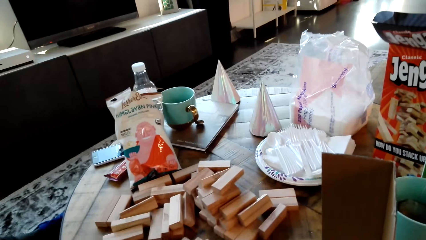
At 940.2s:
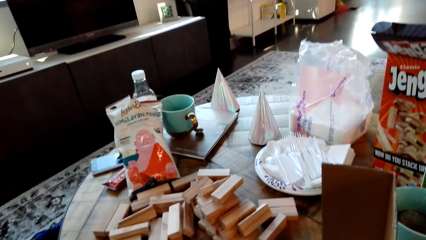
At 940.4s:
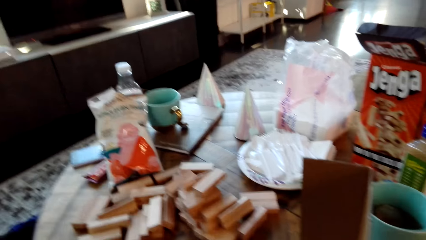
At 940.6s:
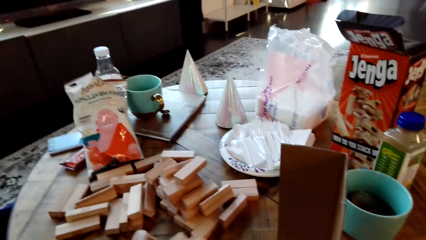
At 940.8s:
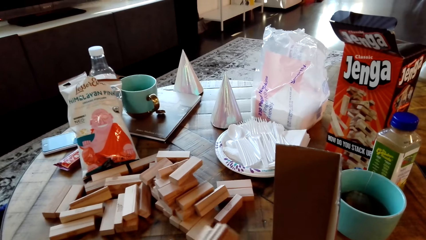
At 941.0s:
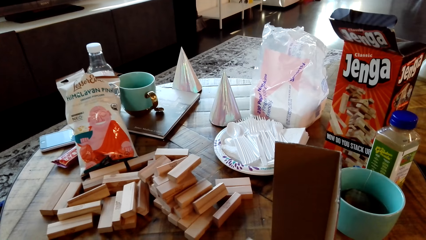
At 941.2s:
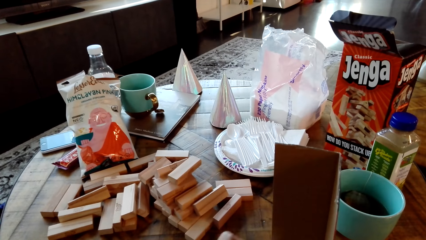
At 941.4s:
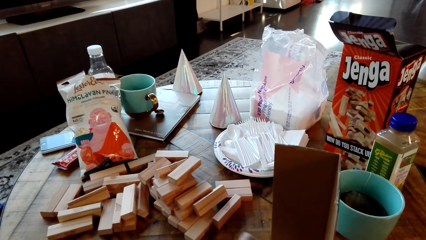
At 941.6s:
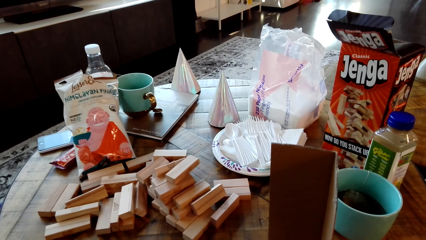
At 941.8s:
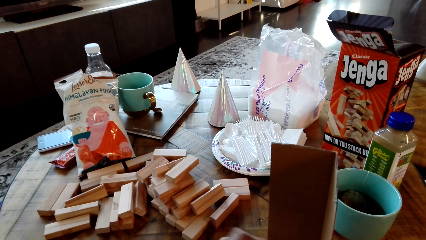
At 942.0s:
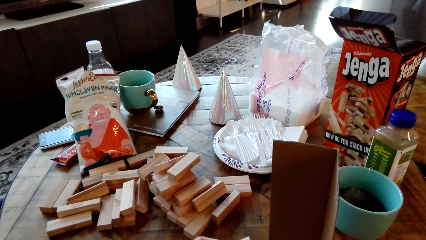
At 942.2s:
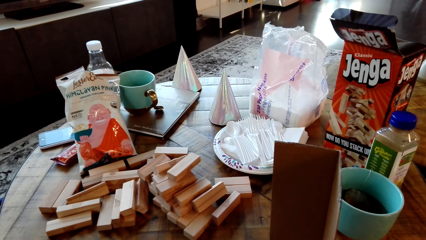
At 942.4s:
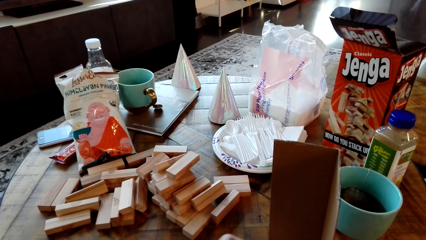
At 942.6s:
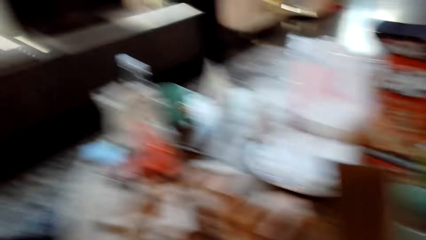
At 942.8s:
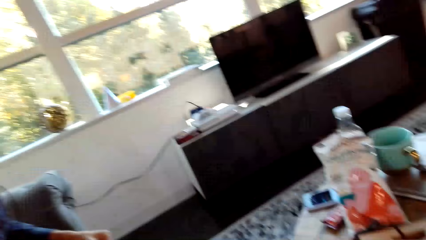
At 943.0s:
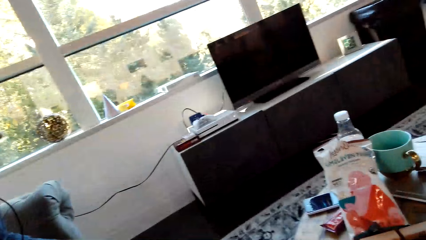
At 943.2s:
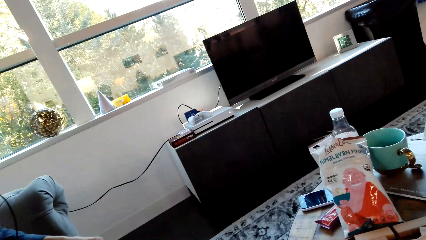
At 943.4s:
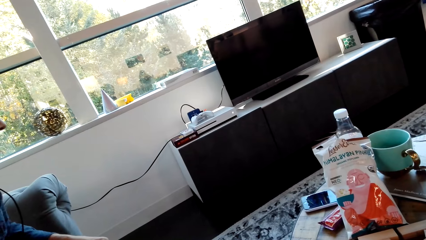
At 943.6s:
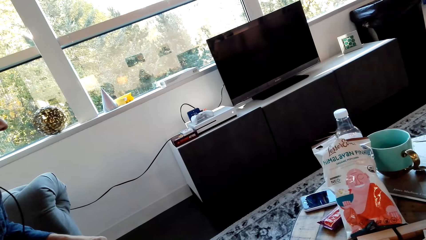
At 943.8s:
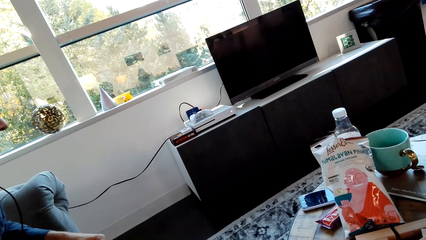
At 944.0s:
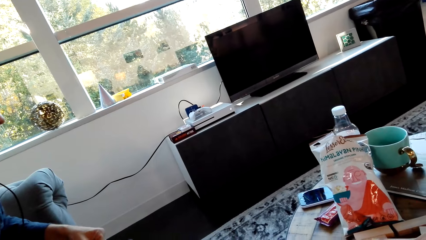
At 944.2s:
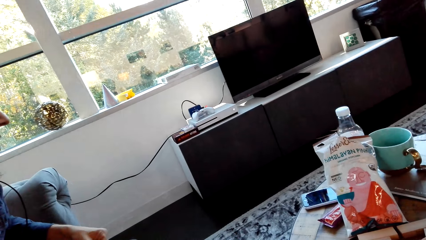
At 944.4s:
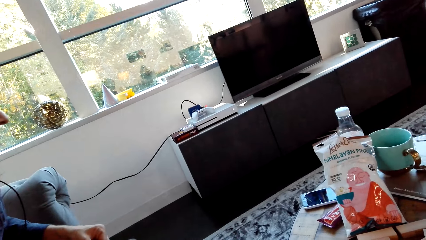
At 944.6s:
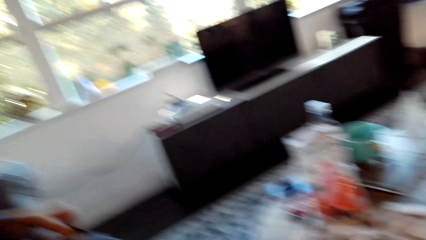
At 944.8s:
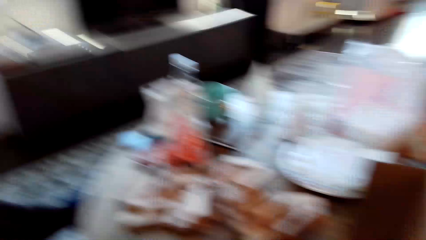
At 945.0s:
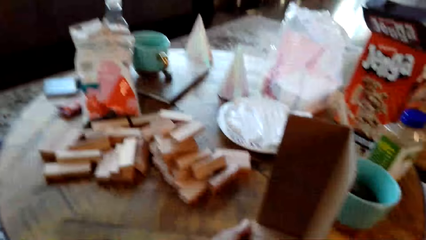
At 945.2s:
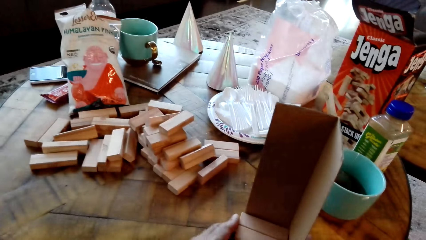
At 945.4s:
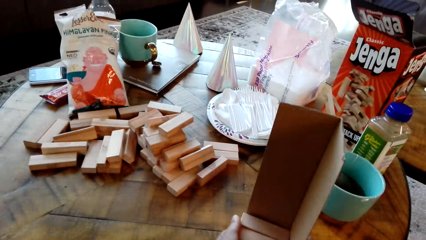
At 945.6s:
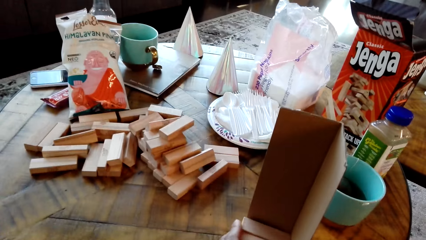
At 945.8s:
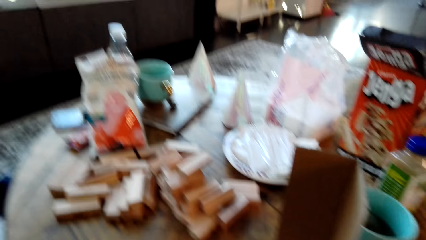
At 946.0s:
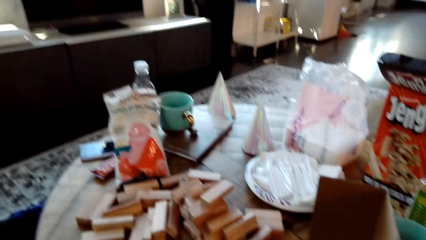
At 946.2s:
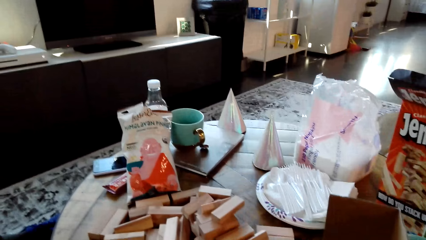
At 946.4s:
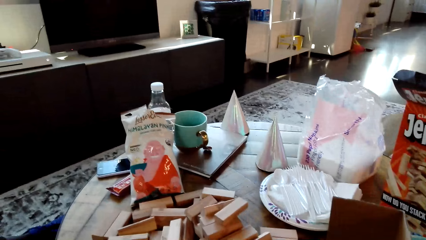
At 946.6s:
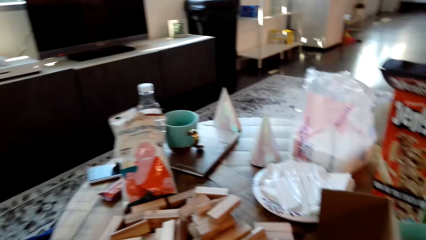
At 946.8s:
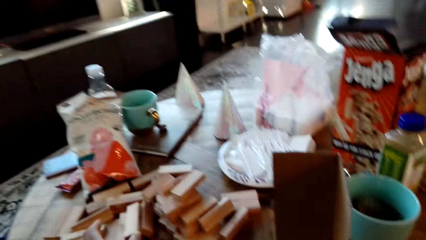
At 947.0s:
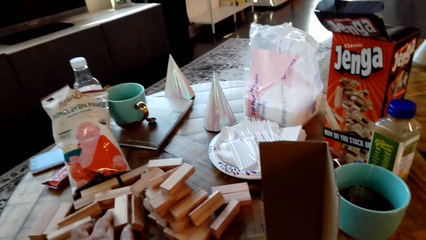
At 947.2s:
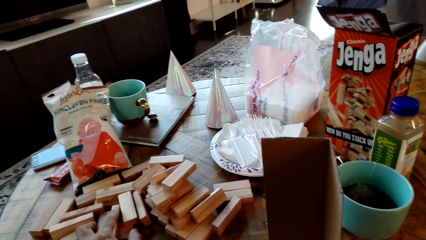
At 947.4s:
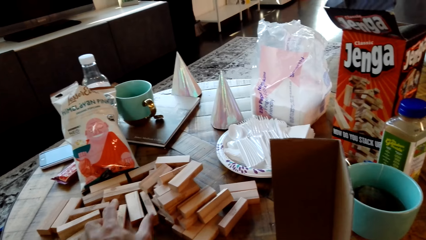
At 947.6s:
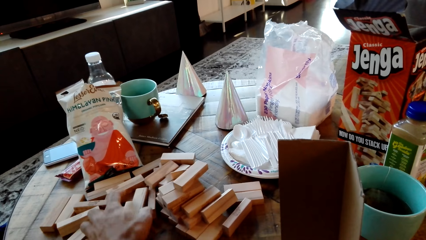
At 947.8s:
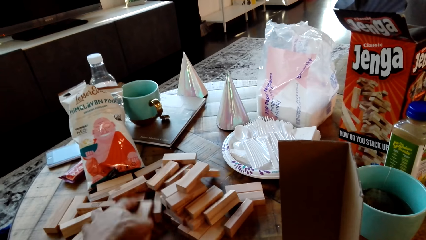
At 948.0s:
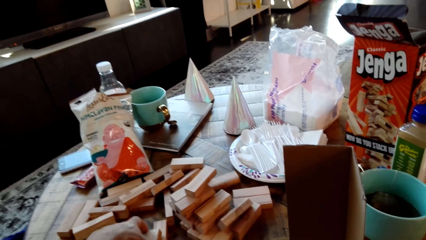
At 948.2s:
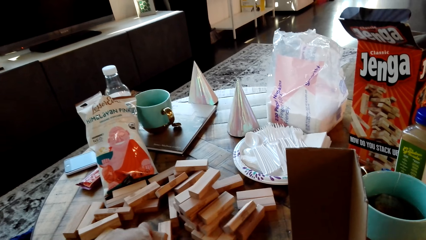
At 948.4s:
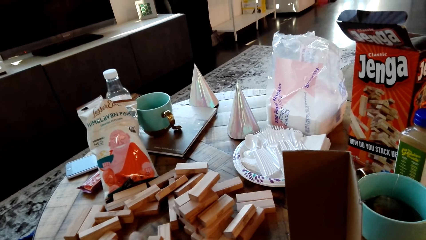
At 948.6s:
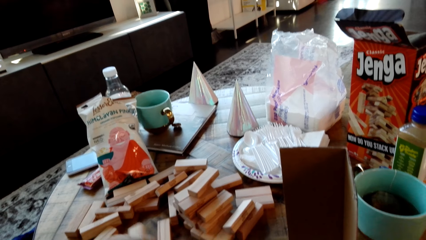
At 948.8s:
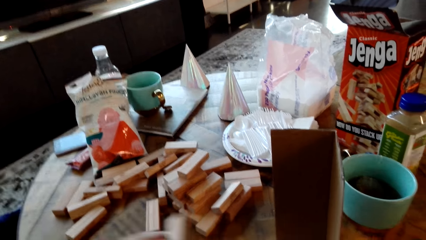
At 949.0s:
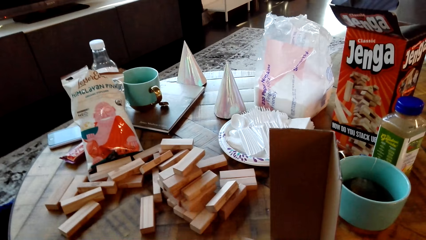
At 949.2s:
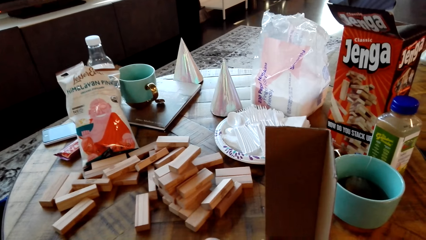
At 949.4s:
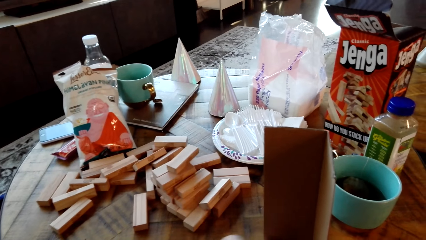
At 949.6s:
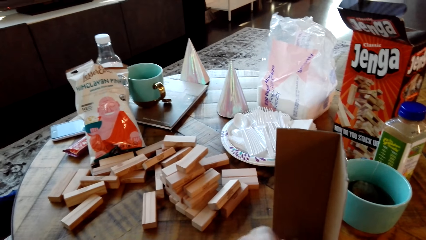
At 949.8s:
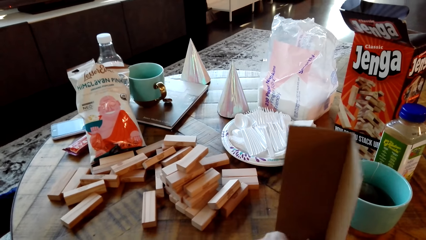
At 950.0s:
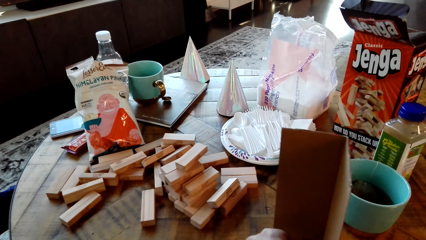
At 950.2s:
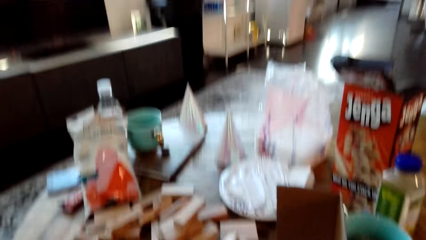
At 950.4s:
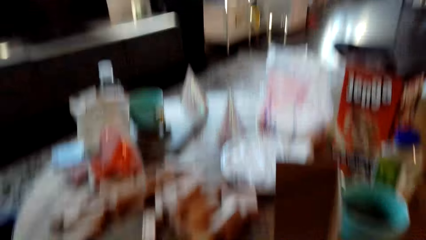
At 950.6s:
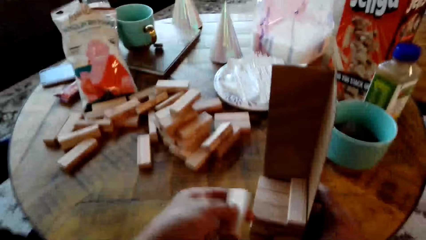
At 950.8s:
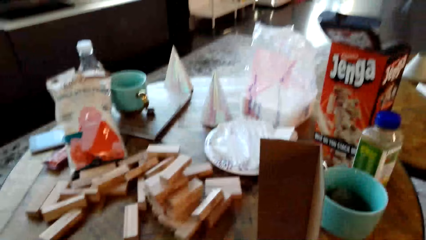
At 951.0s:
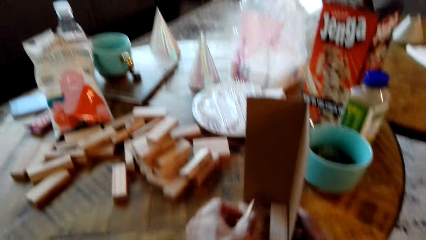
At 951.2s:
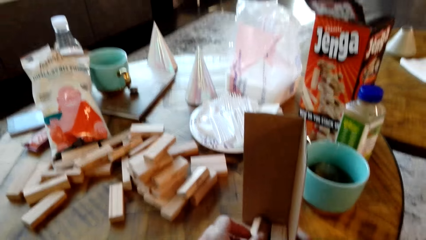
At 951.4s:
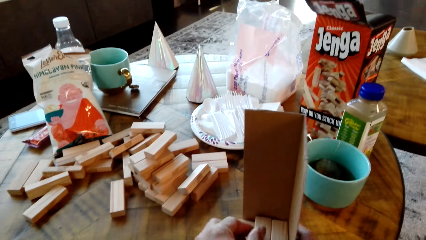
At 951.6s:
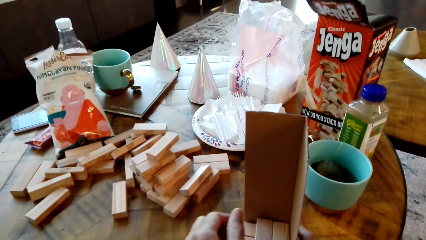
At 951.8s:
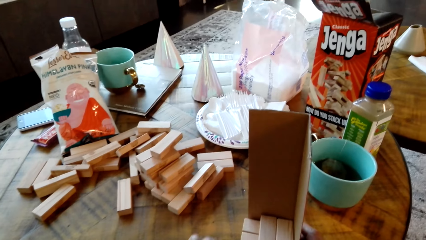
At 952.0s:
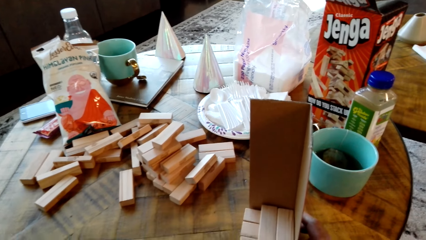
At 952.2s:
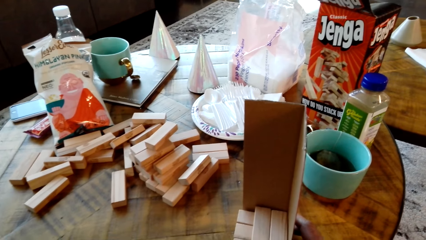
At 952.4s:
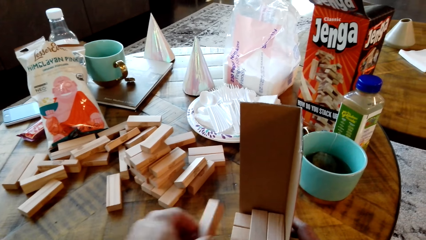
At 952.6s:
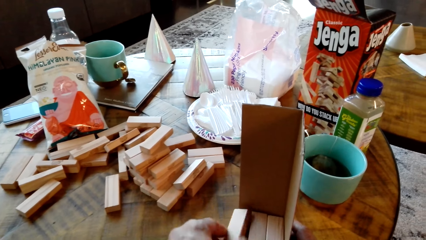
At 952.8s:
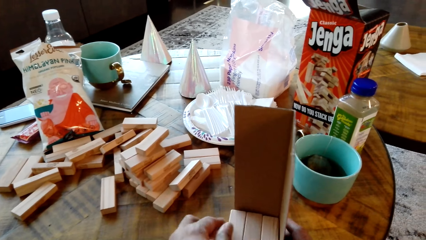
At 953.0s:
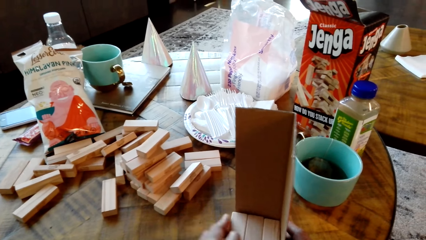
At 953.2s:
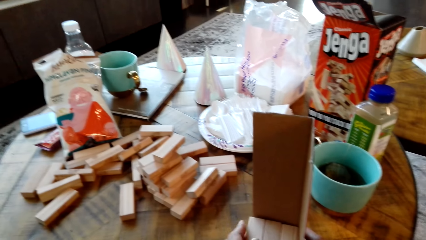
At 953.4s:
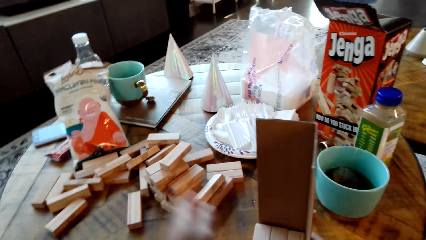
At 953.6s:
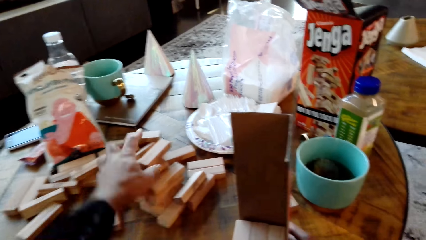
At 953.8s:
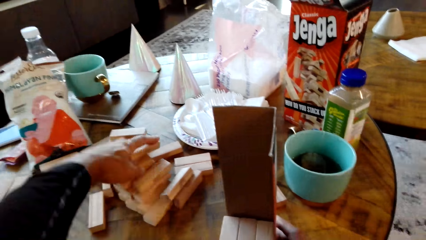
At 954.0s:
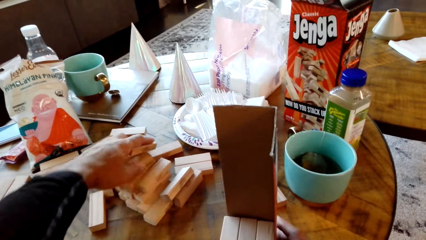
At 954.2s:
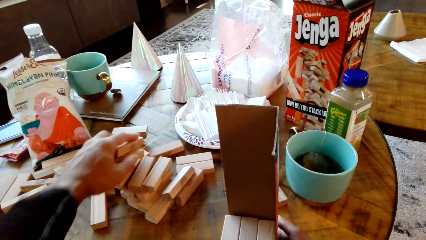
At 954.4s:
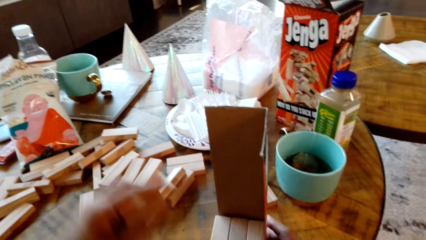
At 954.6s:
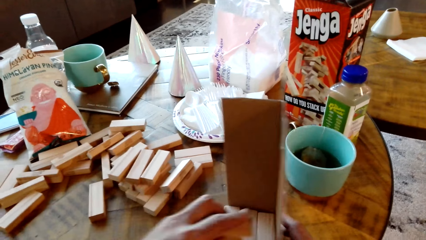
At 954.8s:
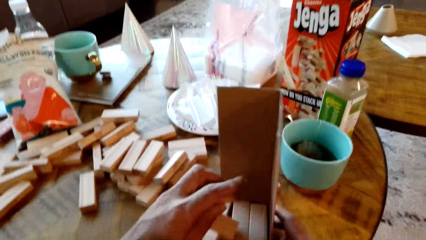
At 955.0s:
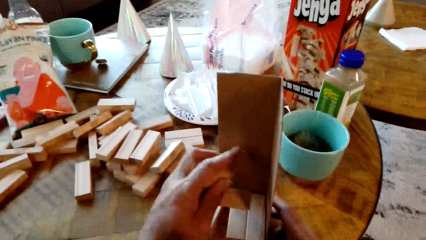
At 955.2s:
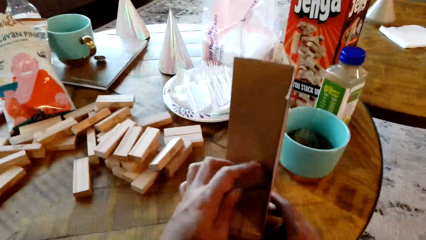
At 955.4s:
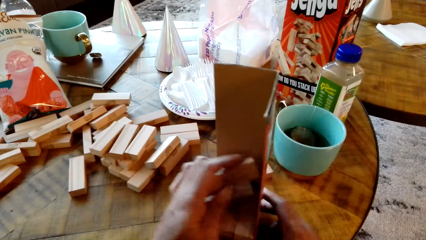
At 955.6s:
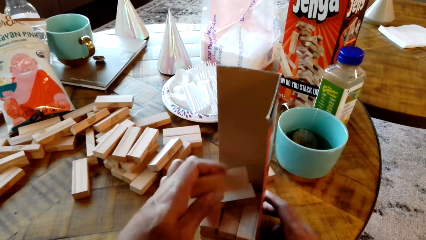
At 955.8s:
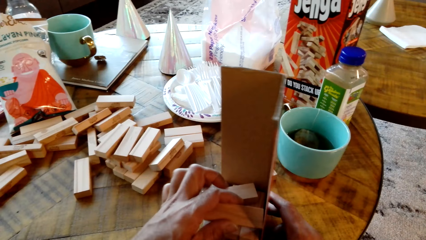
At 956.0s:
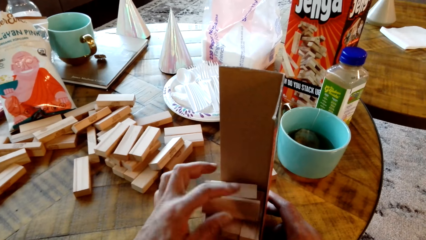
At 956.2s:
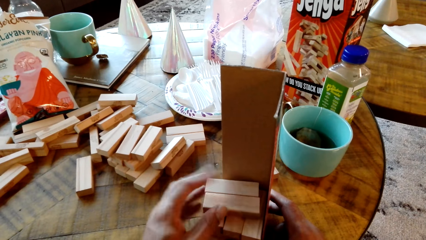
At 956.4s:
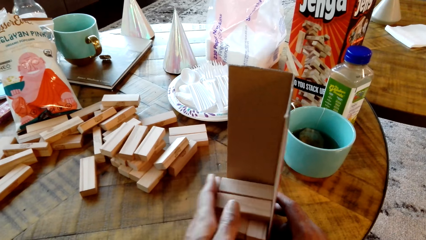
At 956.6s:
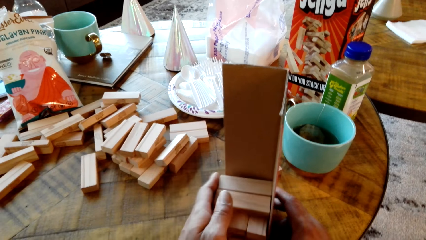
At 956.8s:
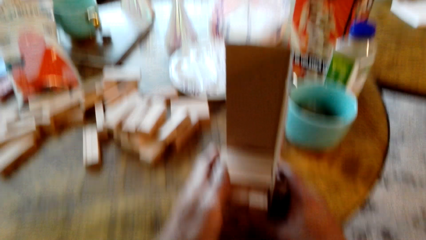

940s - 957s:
A person puts the gaming Jenga in the box, picks a piece of gaming Jenga and puts the gaming Jenga in the box. The camera wearer looks around. The person picks pieces of gaming Jenga, puts the gaming Jenga in the box, picks a piece of gaming Jenga, puts the gaming Jenga in the box, picks a piece of gaming Jenga and puts the gaming Jenga in the box. The camera wearer arranges woods in the box. The person picks a piece of gaming Jenga and puts the gaming Jenga in the box.
